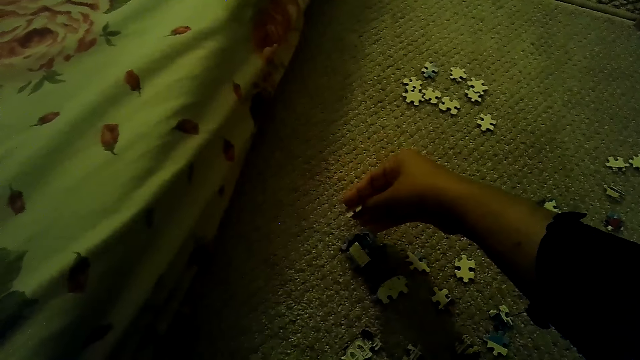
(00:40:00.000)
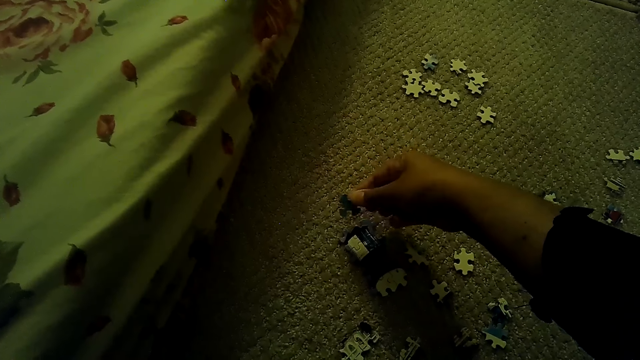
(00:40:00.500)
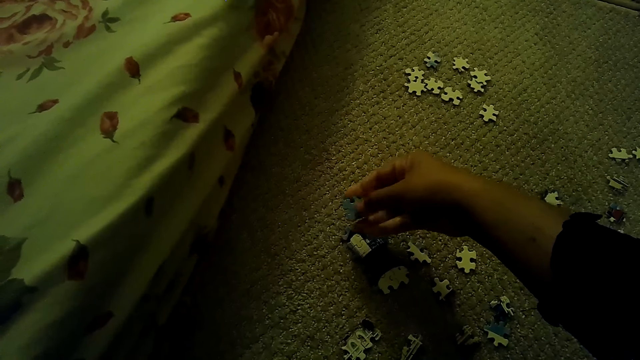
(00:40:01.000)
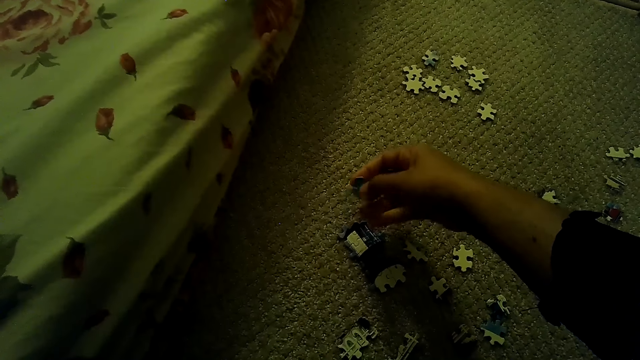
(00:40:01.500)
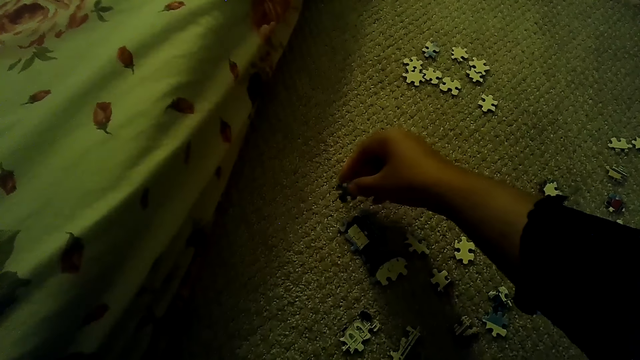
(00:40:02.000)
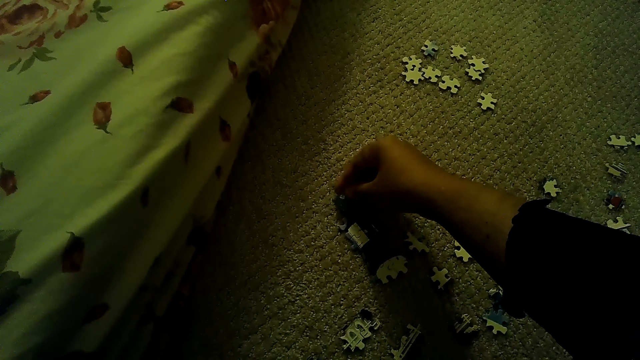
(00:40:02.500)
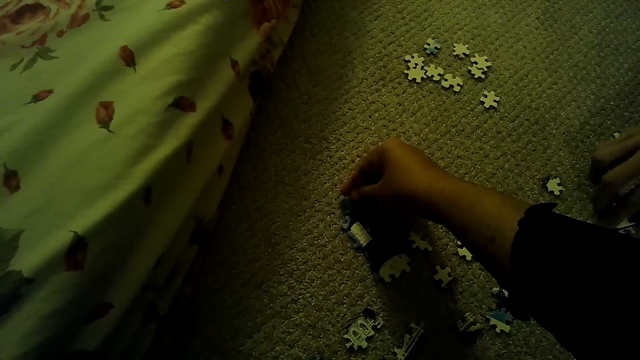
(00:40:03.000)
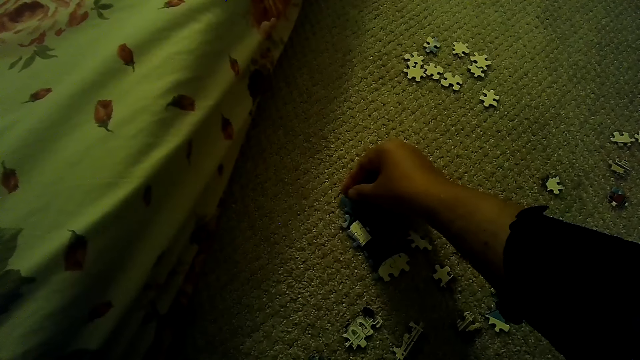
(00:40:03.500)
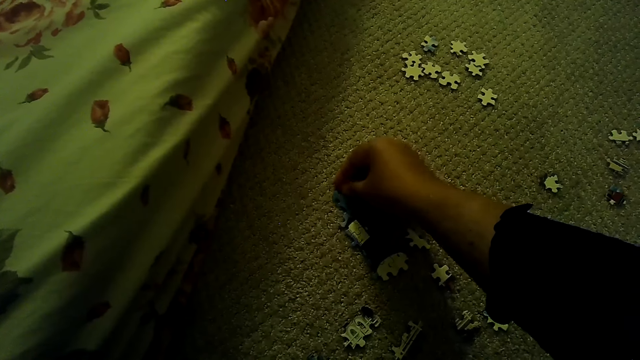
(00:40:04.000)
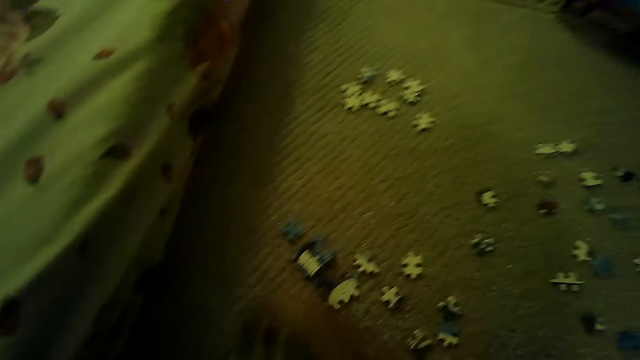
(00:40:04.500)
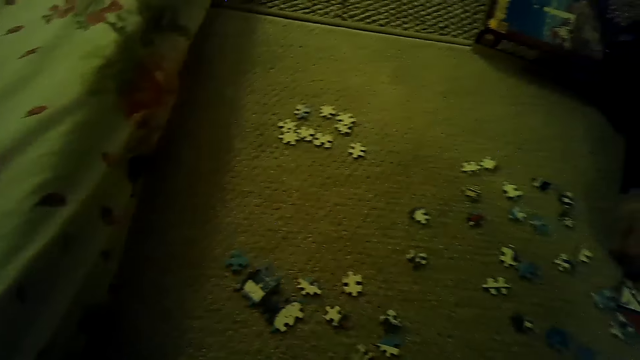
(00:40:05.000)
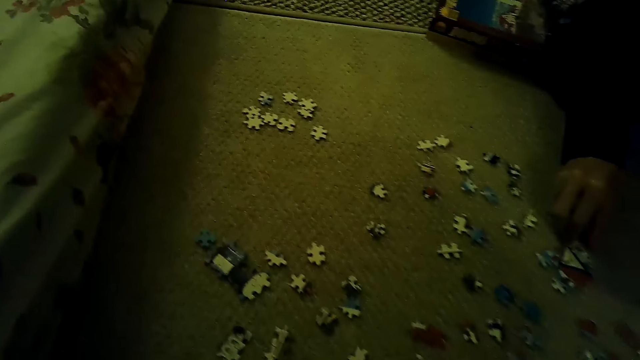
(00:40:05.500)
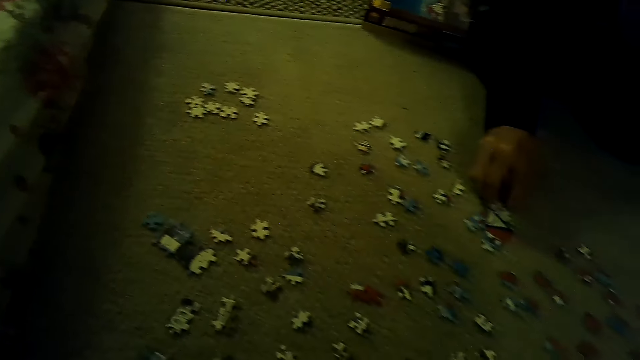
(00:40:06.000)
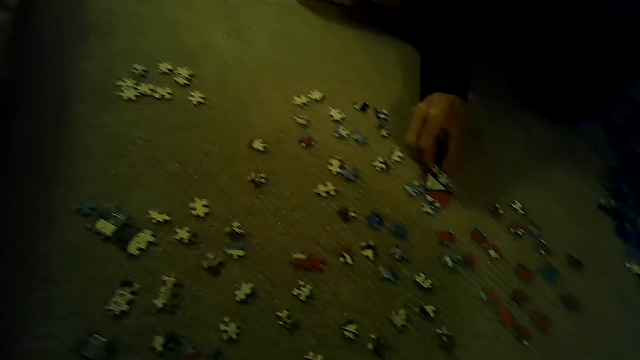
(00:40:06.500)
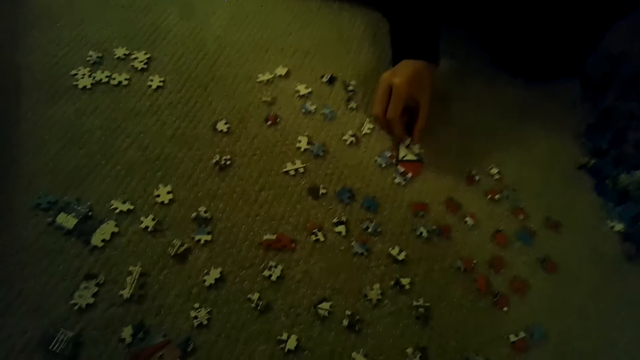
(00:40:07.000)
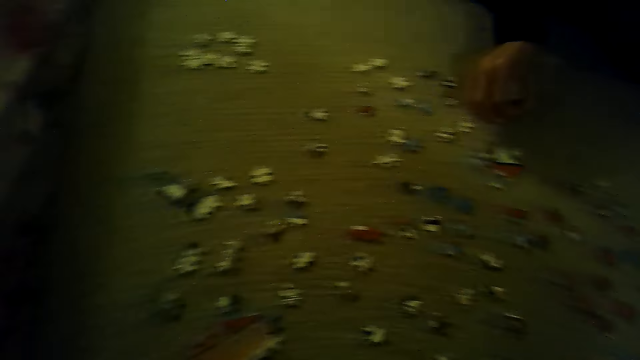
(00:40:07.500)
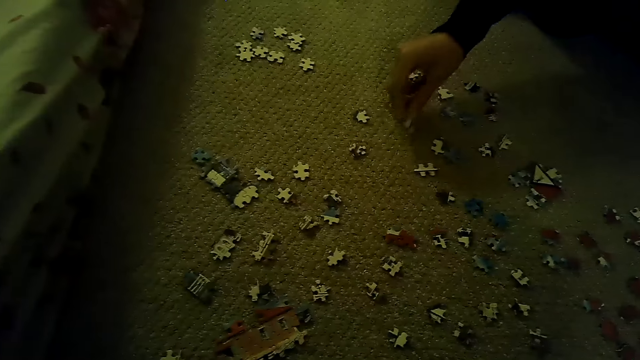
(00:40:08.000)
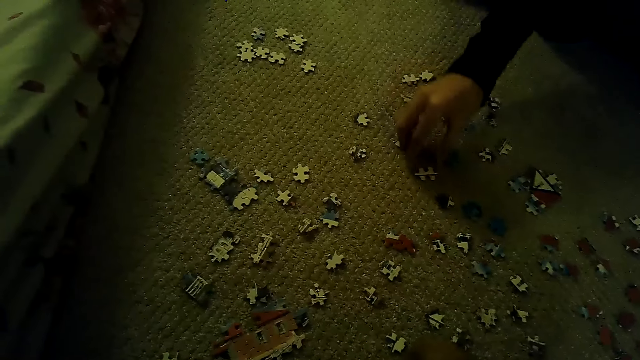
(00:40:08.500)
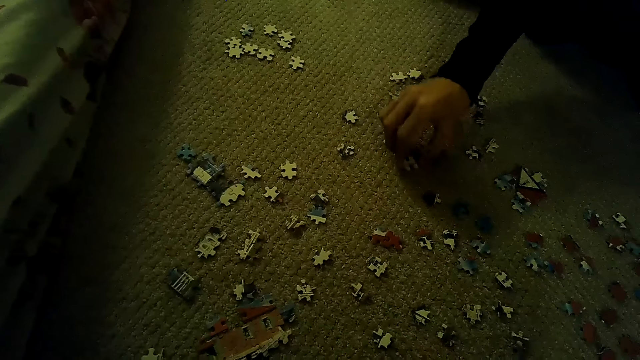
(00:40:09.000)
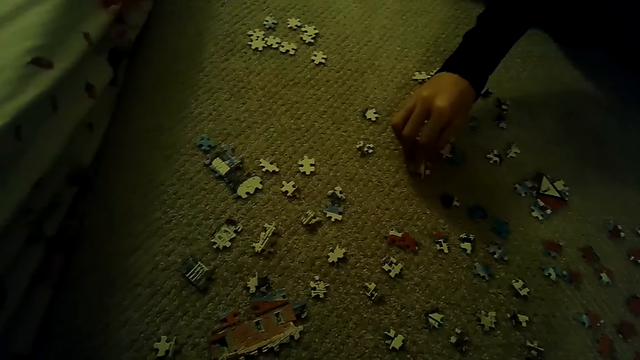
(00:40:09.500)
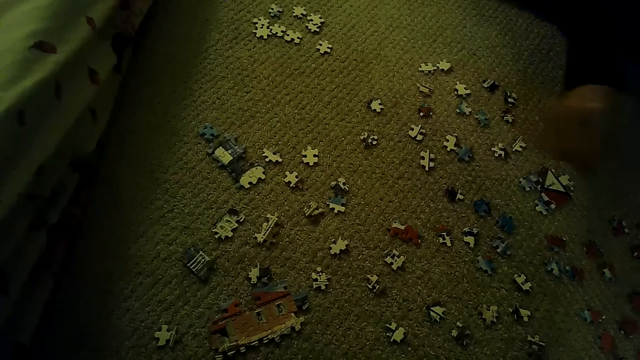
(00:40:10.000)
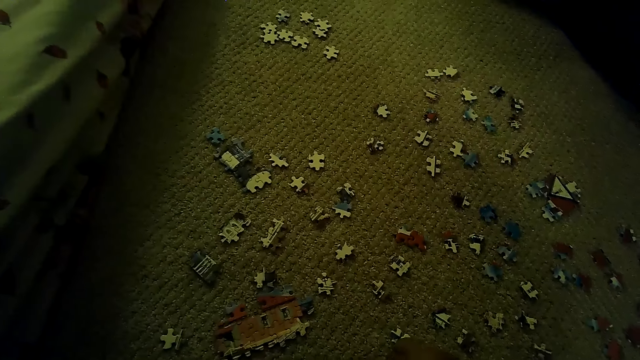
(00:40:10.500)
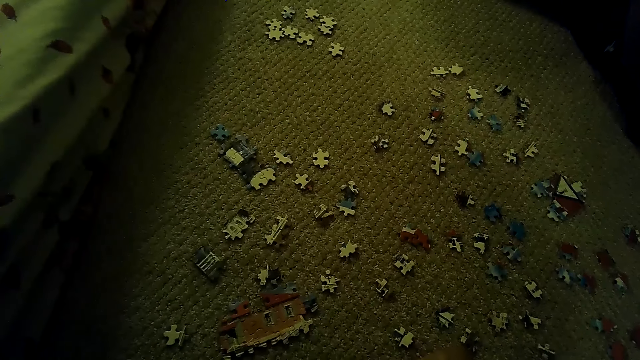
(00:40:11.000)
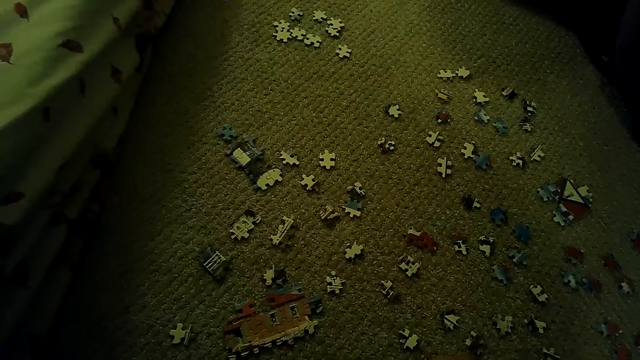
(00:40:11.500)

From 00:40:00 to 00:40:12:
The camera wearer fixes the puzzle piece. A person picks the puzzle piece, fixes the puzzle piece, picks the puzzle piece, and puts the puzzle piece down.

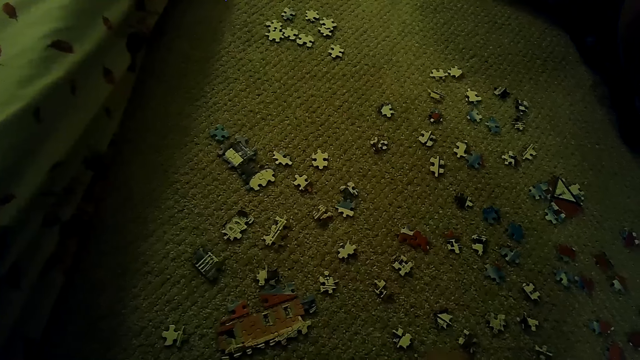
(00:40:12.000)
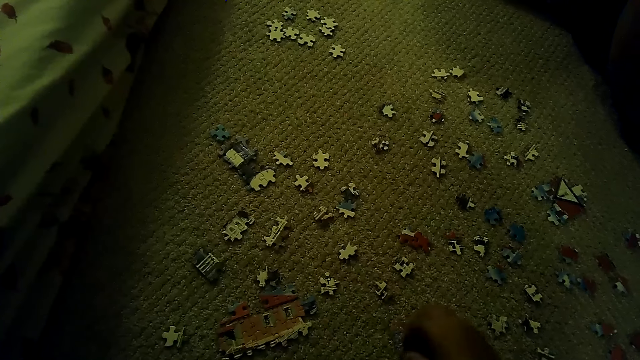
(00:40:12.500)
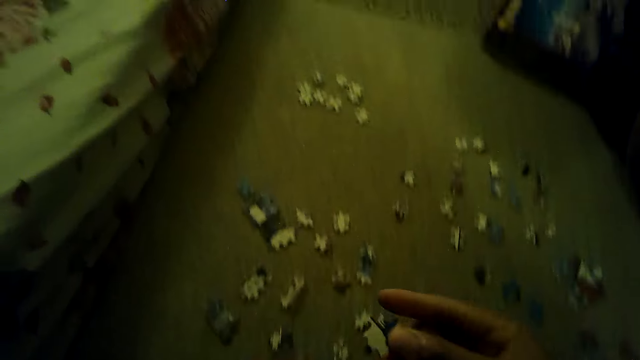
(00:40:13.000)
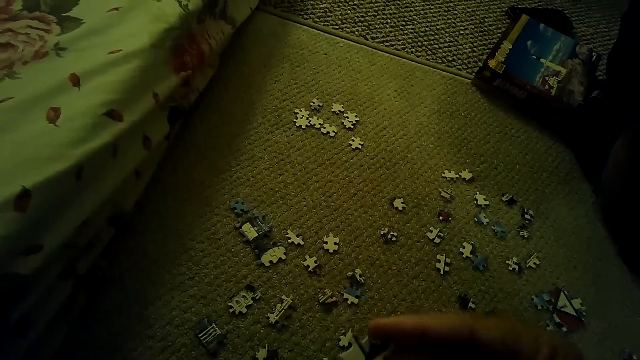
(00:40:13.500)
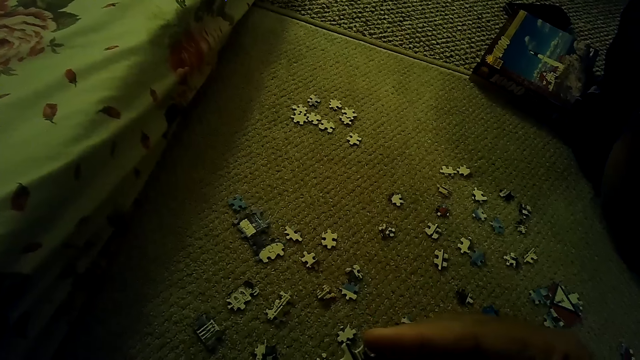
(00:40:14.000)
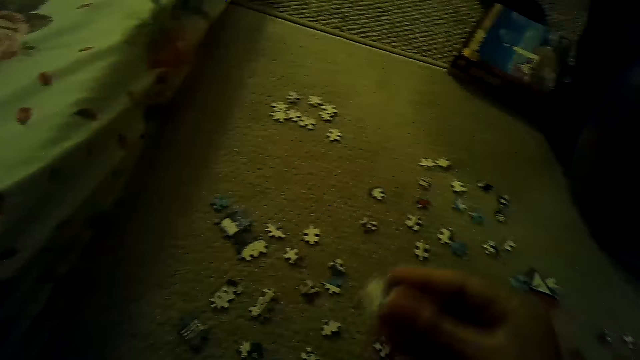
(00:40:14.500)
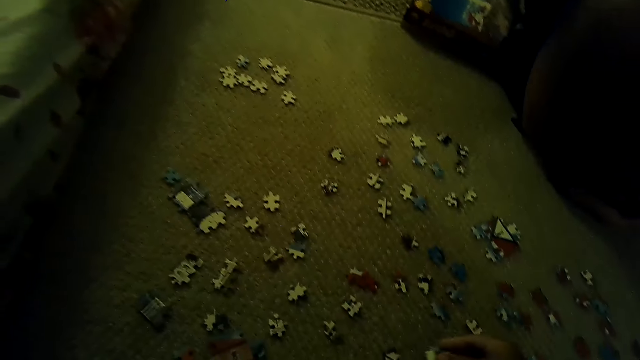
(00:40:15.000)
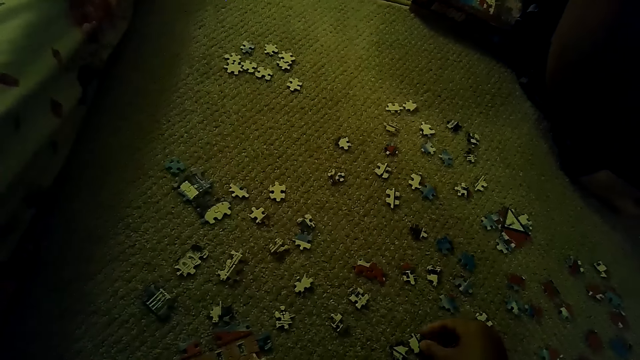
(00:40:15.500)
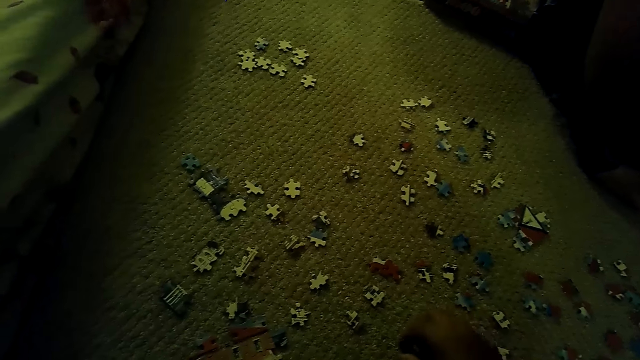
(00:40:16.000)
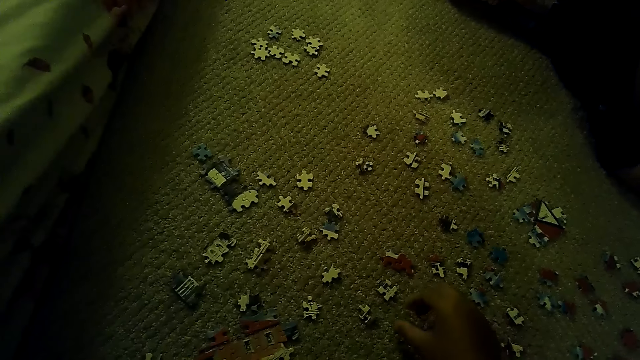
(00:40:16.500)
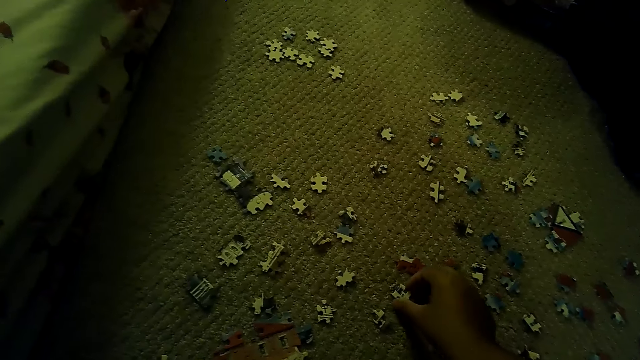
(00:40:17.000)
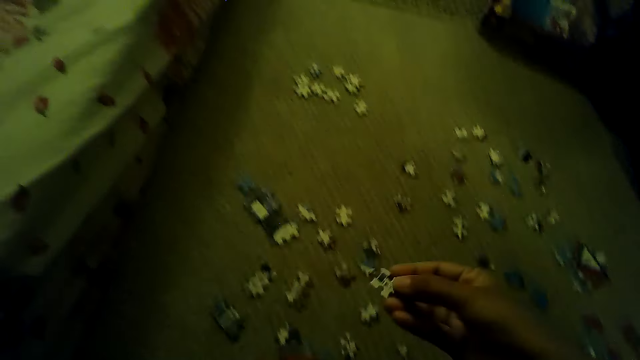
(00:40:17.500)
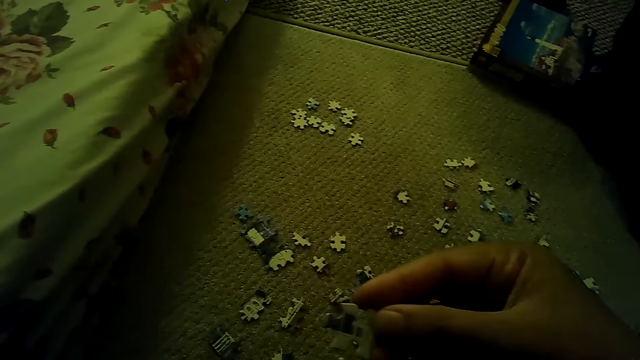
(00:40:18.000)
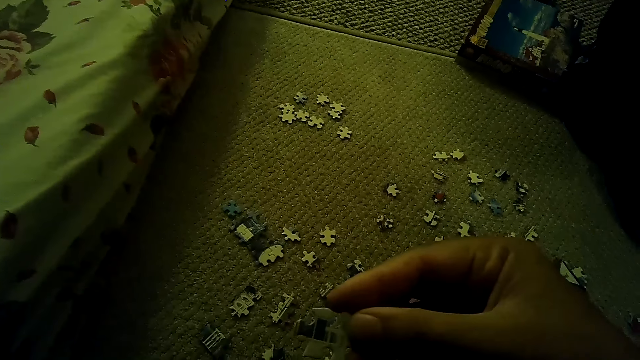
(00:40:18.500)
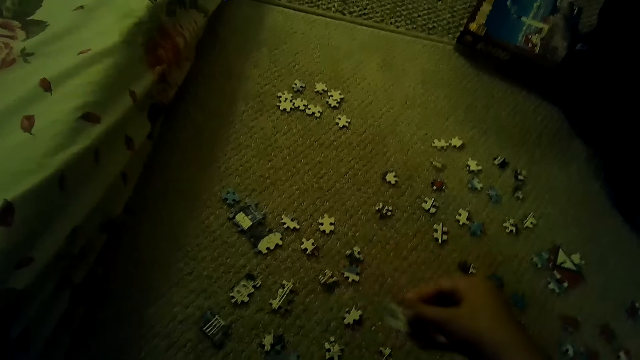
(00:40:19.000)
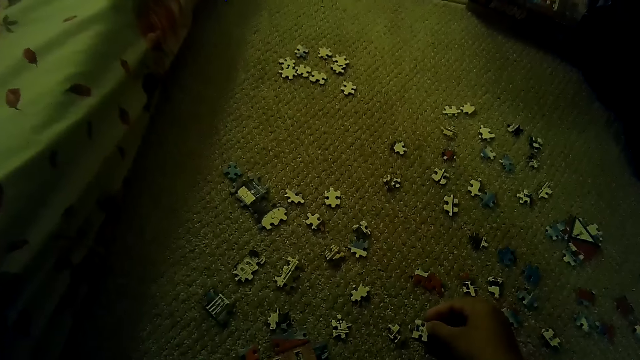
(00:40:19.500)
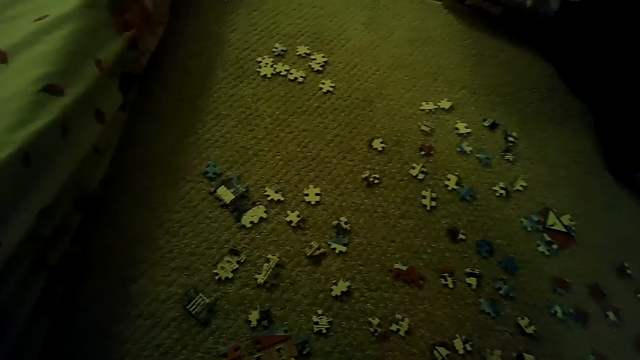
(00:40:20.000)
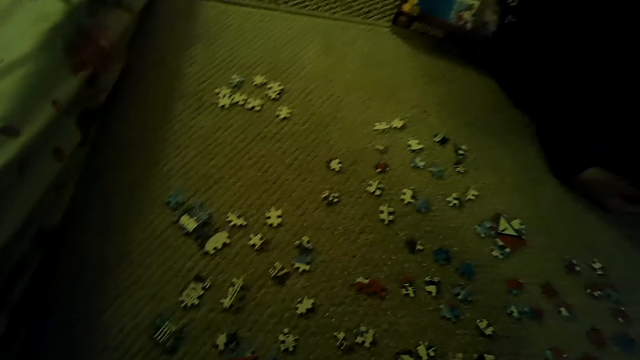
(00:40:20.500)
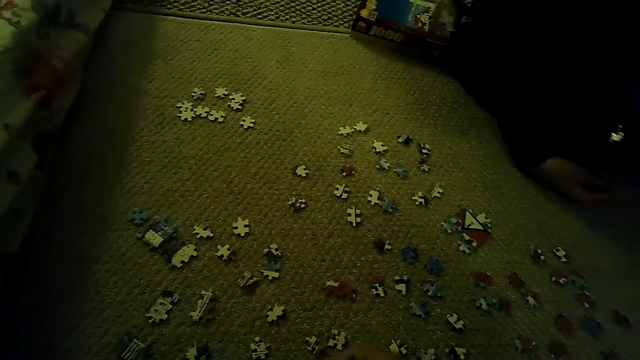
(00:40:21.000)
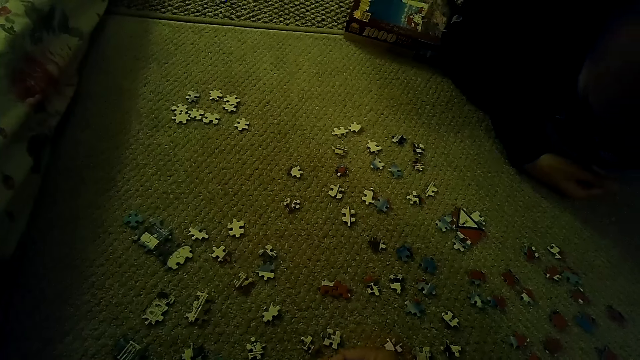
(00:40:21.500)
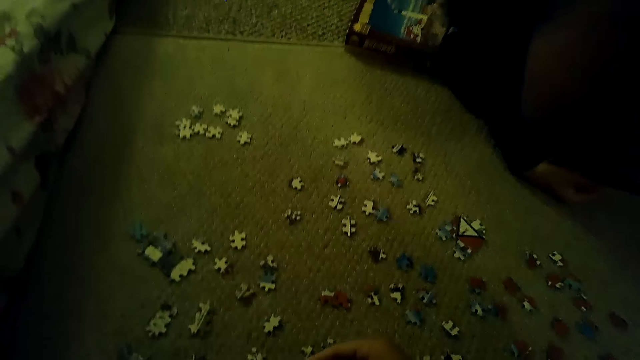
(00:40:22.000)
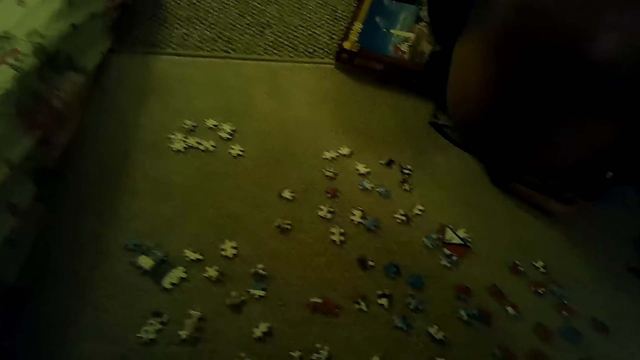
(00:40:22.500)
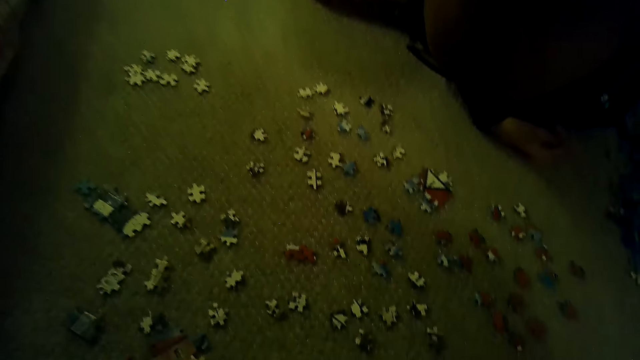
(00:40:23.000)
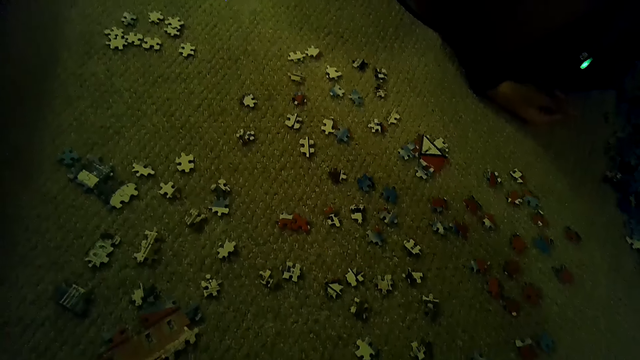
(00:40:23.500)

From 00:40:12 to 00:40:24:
The camera wearer picks up the puzzle piece. They put the puzzle piece down. They pick up the puzzle piece. They look at the puzzle piece. They put the puzzle piece down. A person looks at the puzzle piece.
